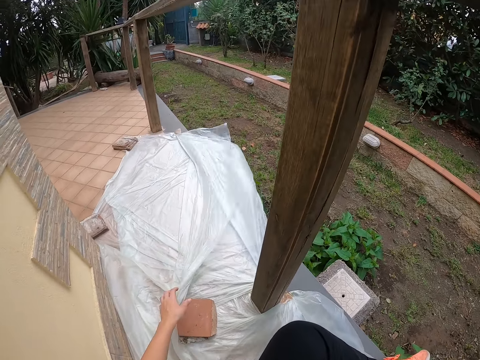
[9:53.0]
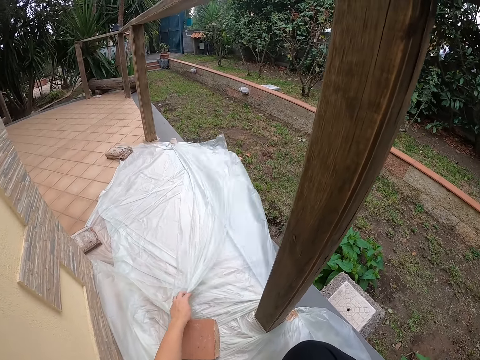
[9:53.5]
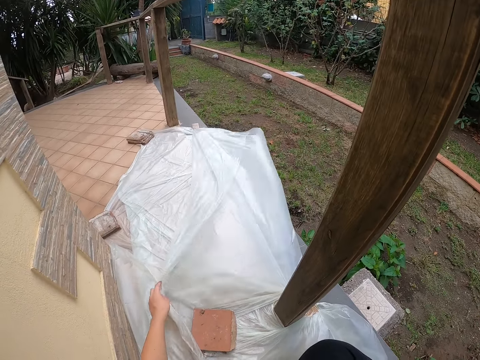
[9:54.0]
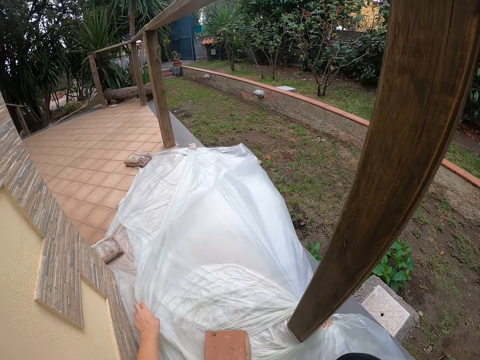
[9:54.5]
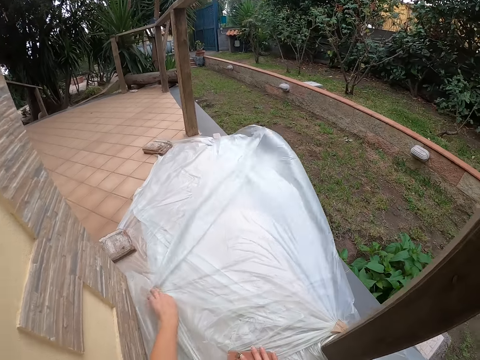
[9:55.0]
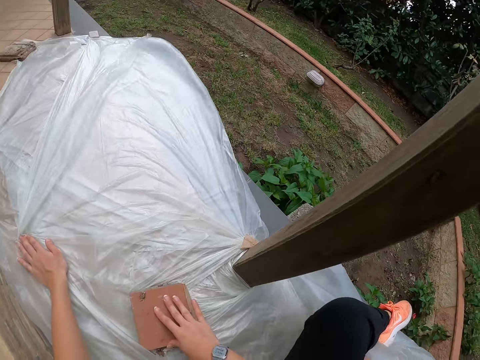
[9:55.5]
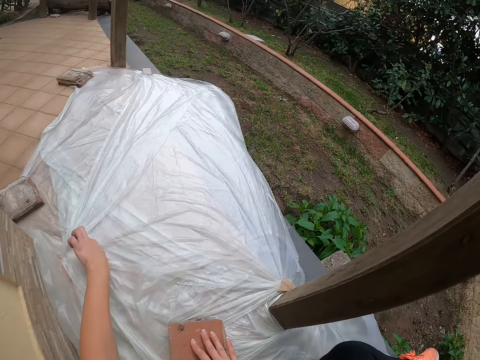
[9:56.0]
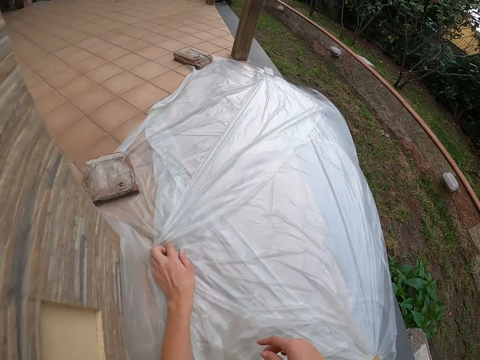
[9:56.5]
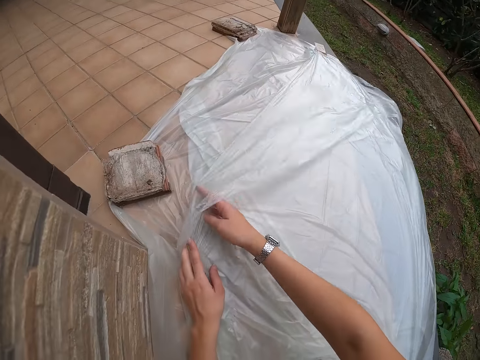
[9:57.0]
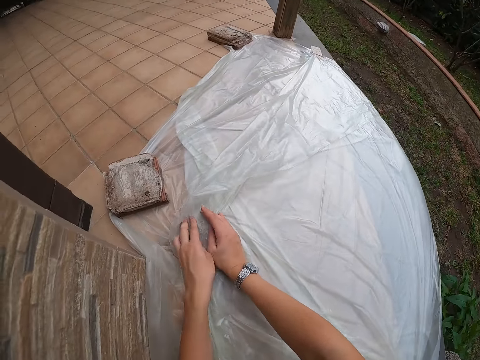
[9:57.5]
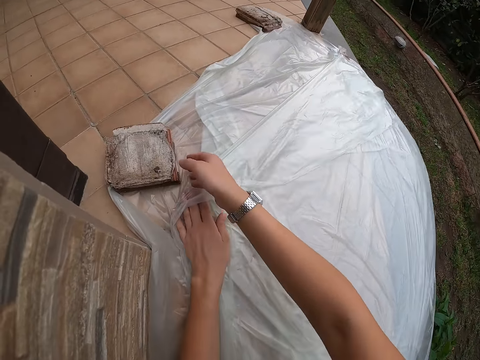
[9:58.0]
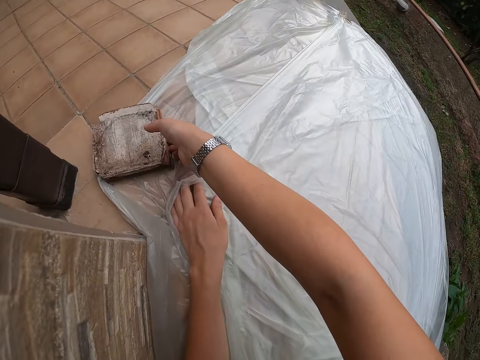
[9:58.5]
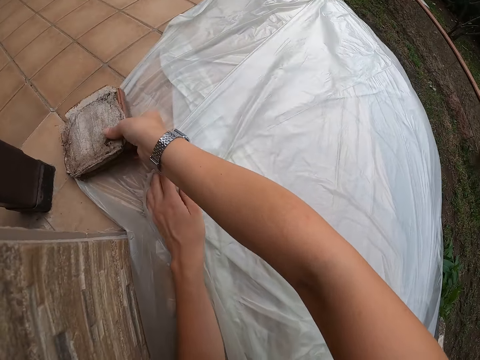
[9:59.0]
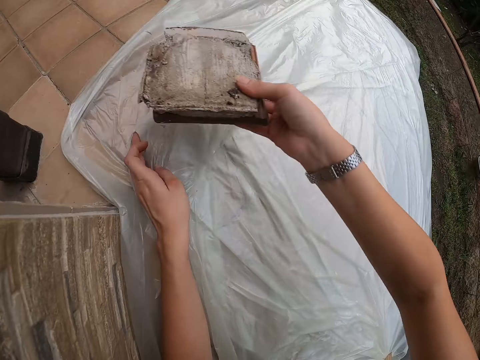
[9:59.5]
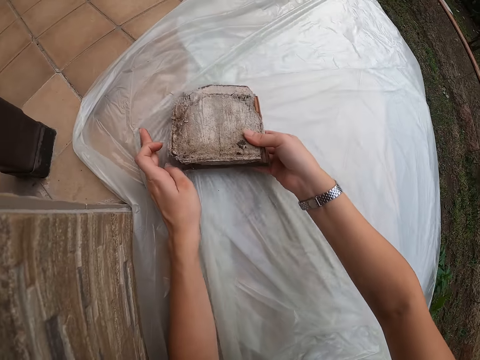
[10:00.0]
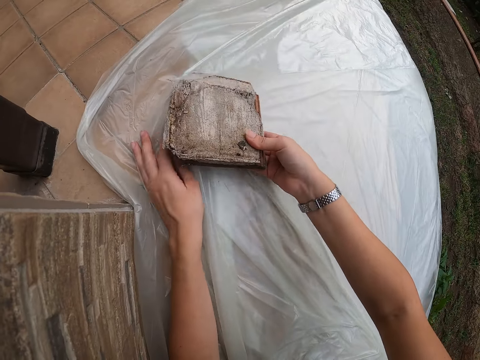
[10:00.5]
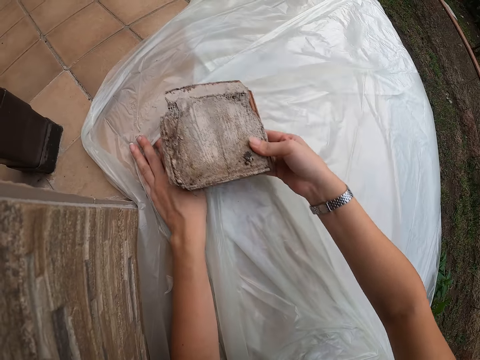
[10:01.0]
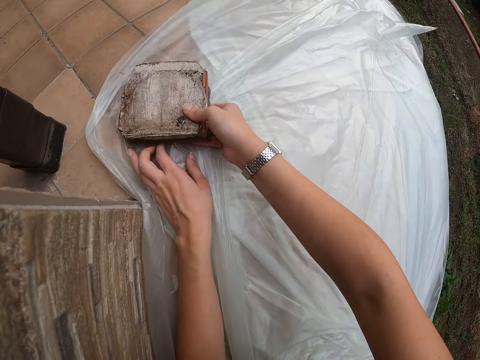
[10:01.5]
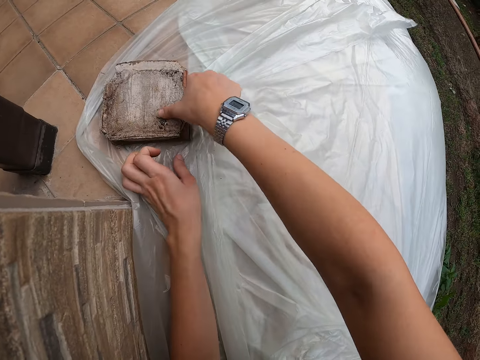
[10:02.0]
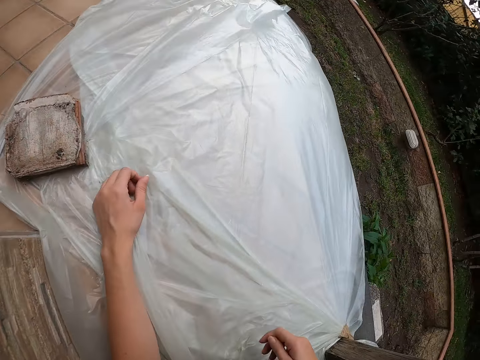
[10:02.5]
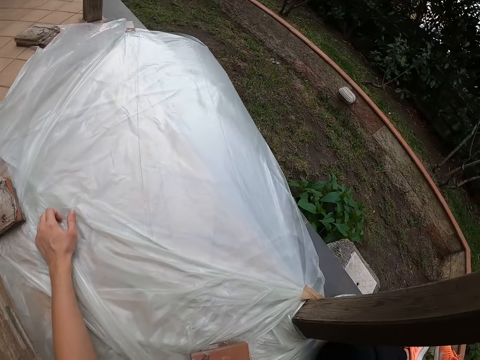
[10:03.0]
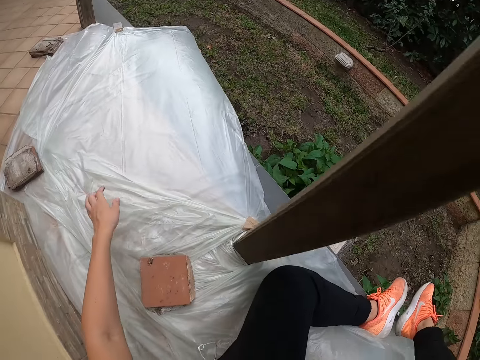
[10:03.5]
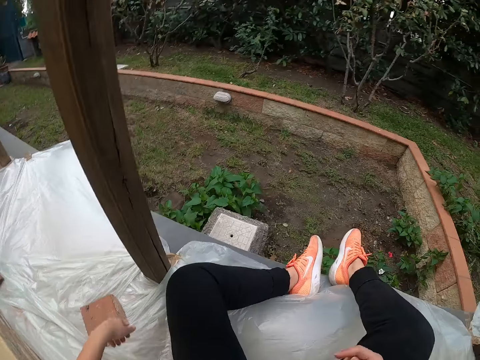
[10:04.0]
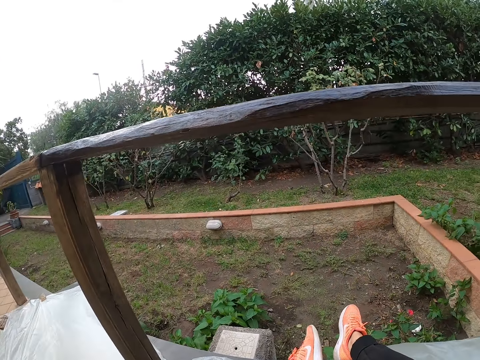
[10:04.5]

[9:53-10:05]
The camera wearer stops adjusting the nylon on the floor. They pick up a stone. They drop the stone on the nylon on the floor.

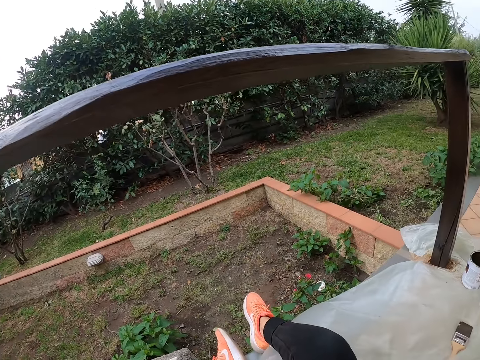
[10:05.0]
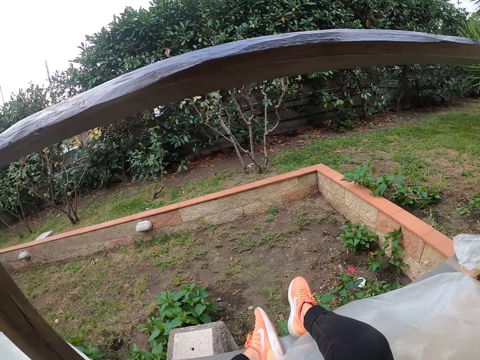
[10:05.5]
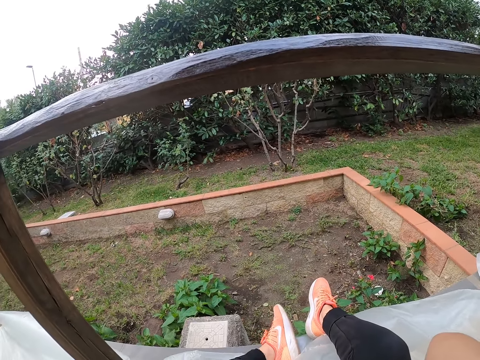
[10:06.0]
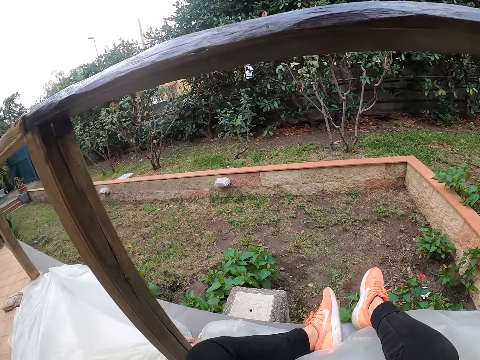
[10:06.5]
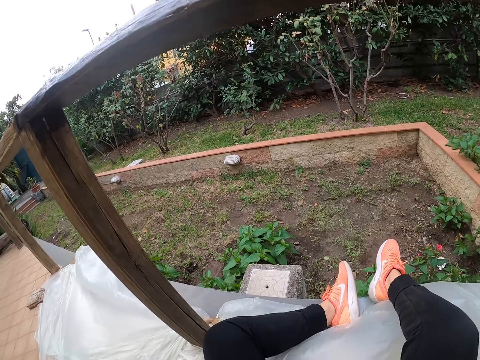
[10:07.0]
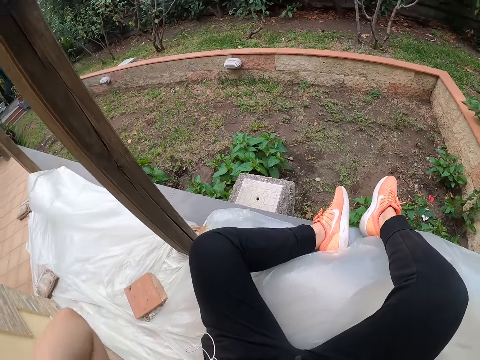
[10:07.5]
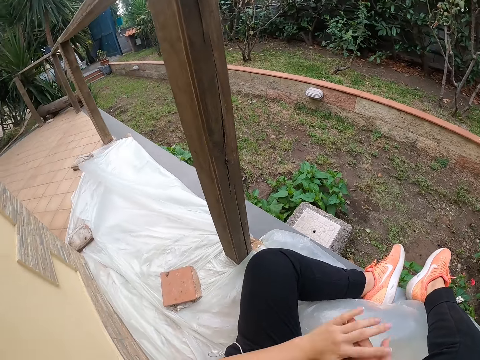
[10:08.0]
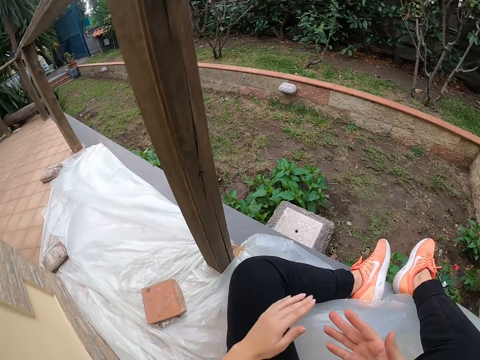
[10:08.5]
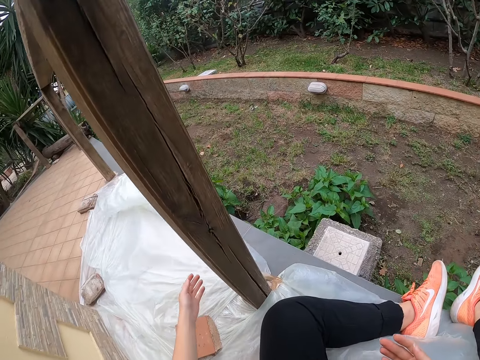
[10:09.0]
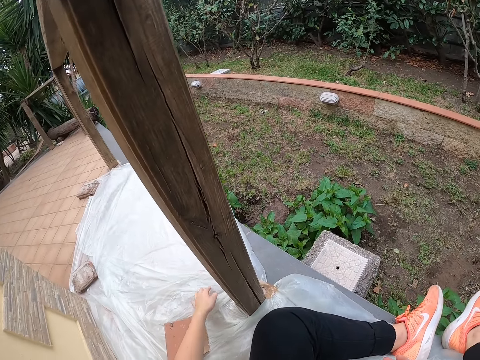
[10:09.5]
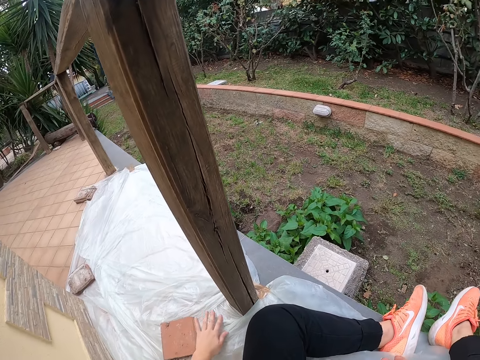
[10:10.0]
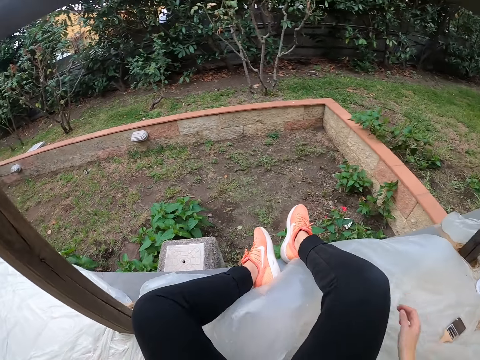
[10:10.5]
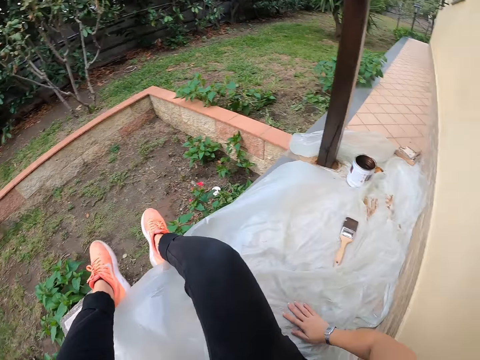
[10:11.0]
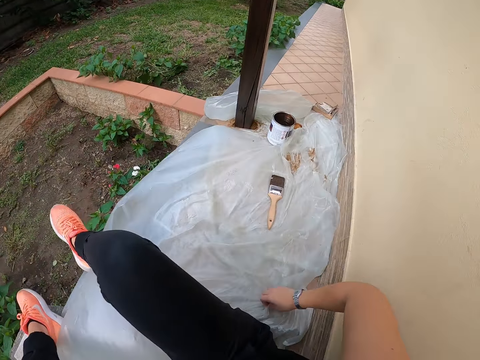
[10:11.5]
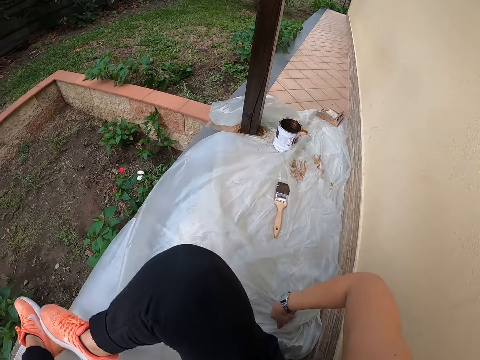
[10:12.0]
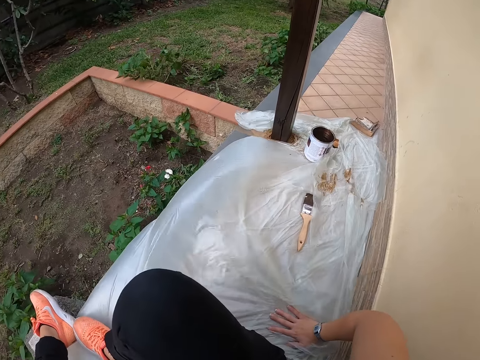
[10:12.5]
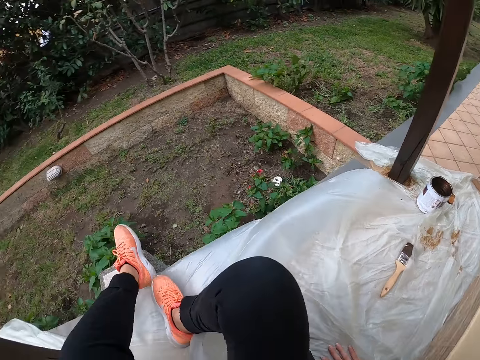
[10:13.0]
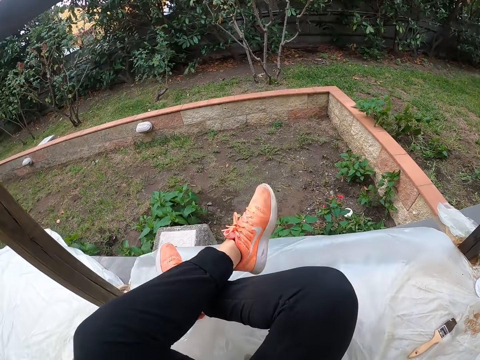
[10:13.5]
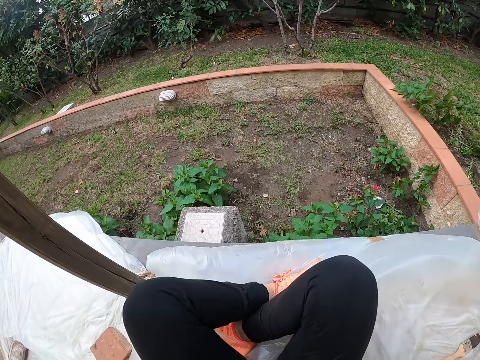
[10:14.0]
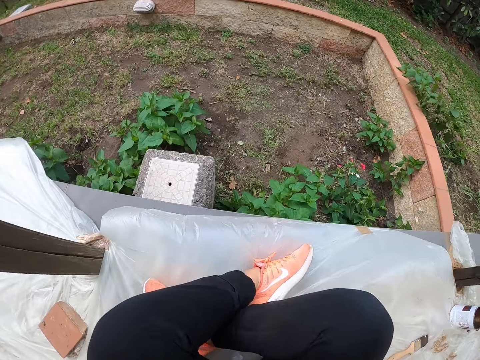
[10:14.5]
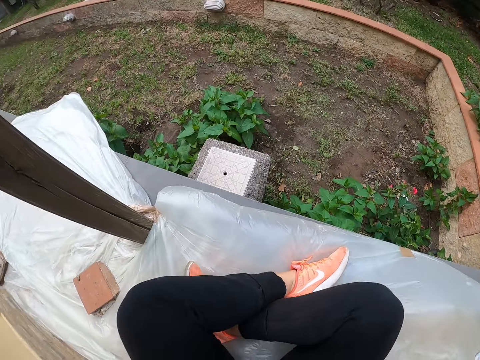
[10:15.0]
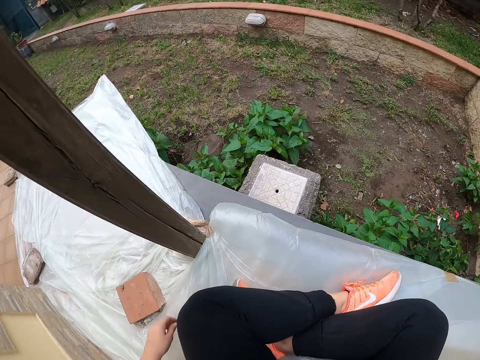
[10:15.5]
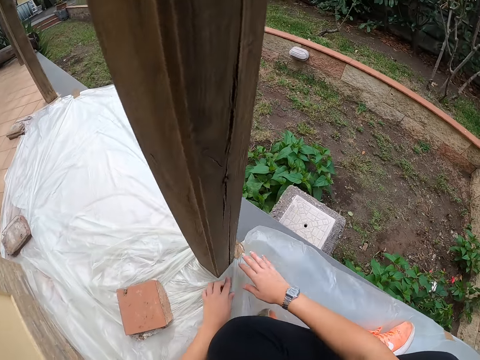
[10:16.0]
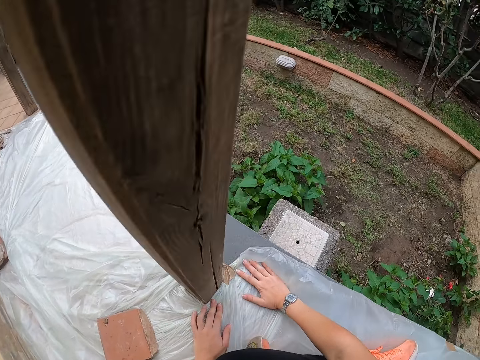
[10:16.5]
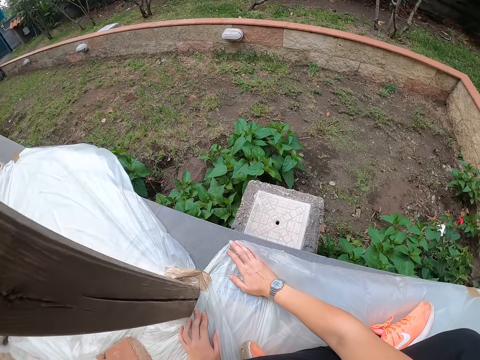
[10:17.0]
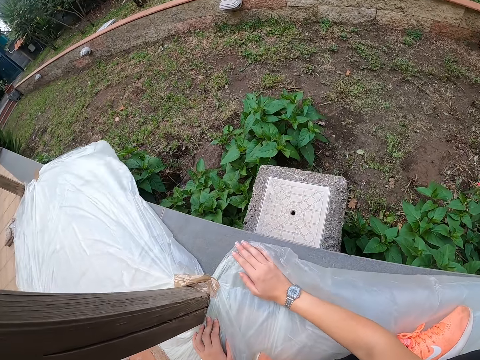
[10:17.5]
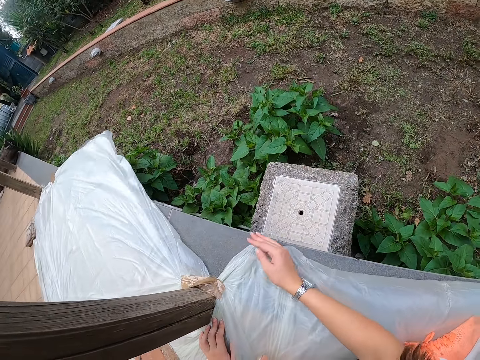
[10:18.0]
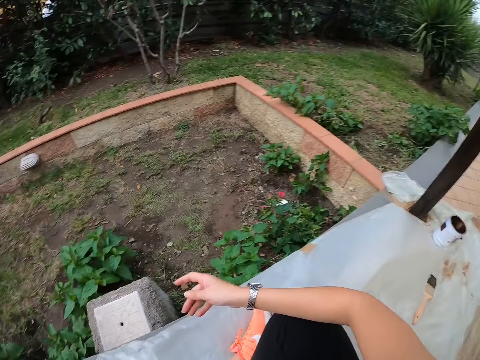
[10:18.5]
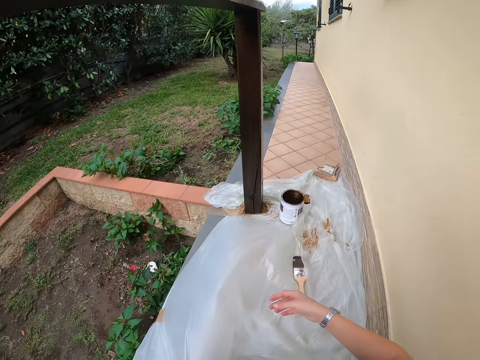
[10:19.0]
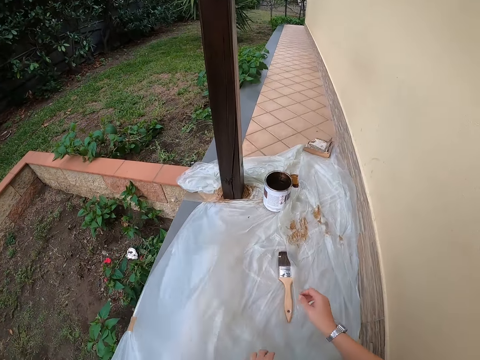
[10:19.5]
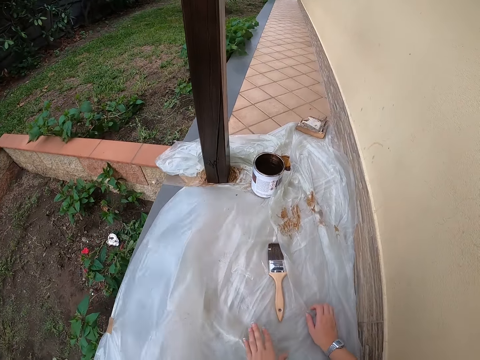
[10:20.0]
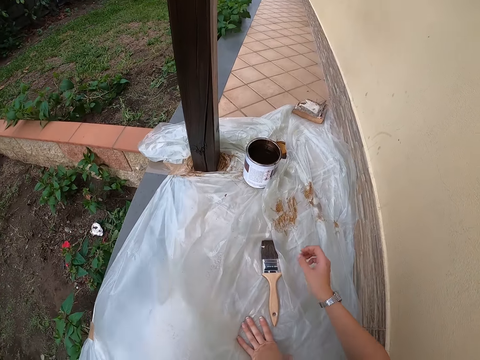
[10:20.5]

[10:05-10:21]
The camera wearer dusts off her hands. She adjusts placement of the polythene paper on the ground. She adjusts the nylon on the floor with both hands. She stops adjusting the nylon on the floor.
